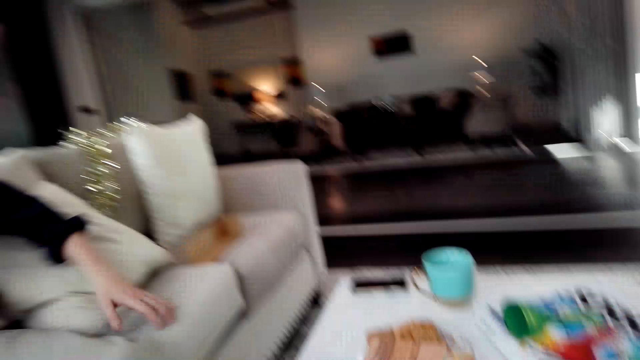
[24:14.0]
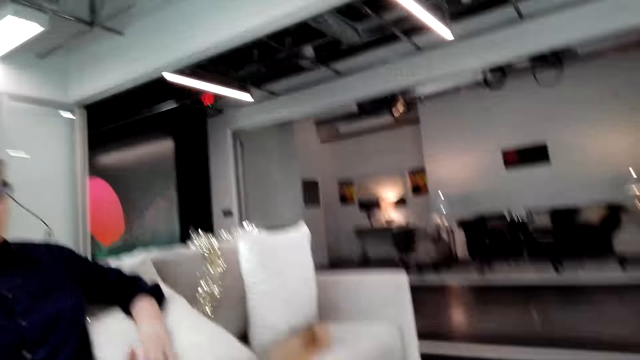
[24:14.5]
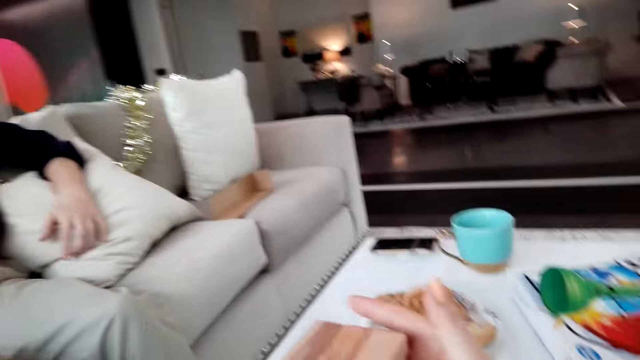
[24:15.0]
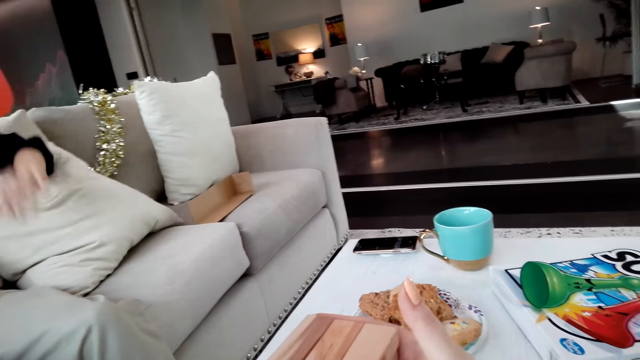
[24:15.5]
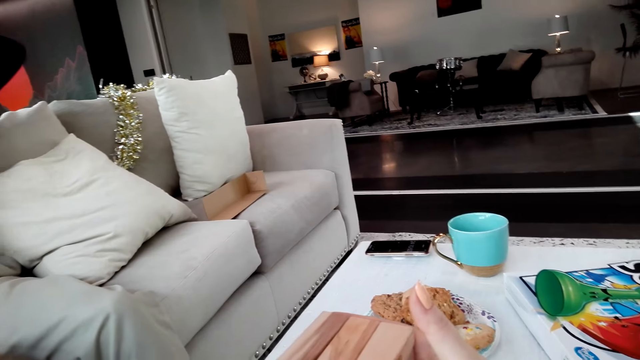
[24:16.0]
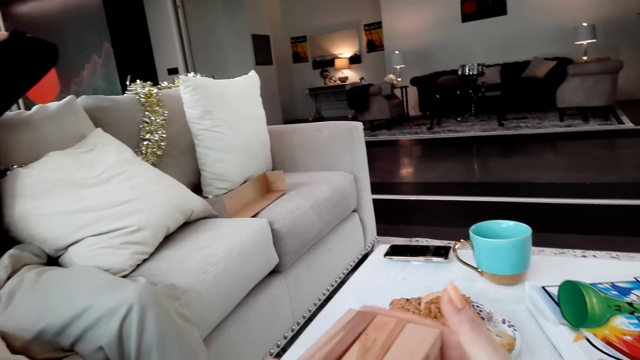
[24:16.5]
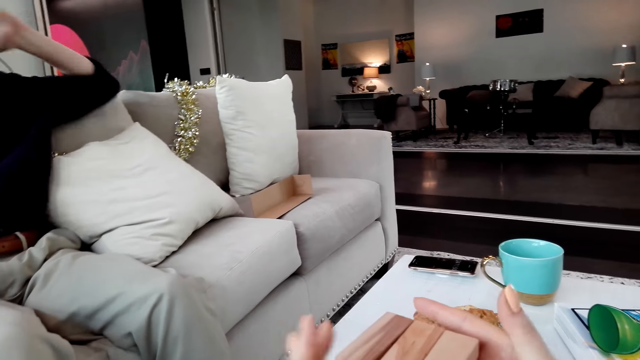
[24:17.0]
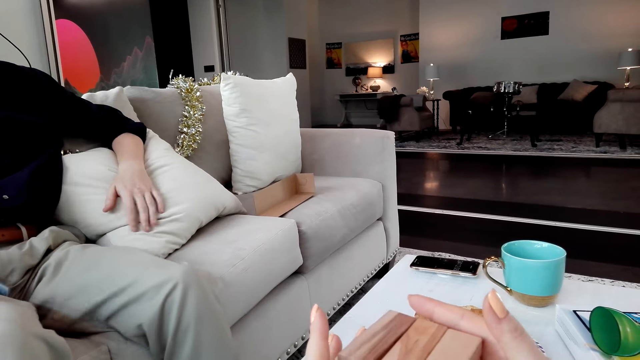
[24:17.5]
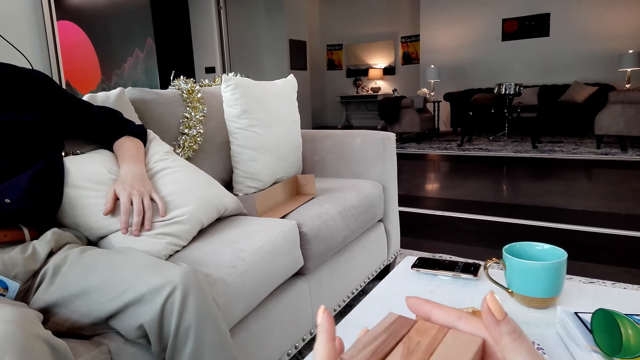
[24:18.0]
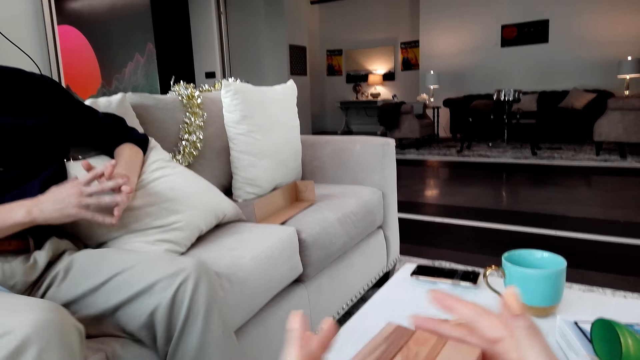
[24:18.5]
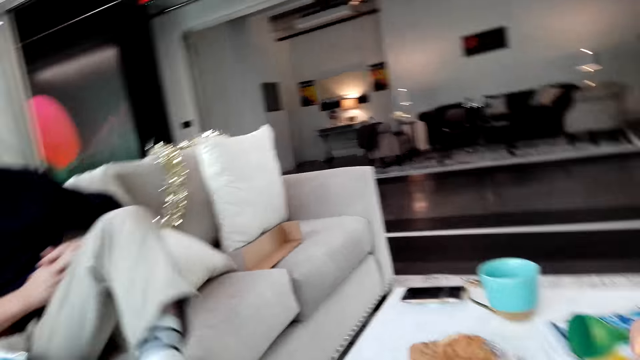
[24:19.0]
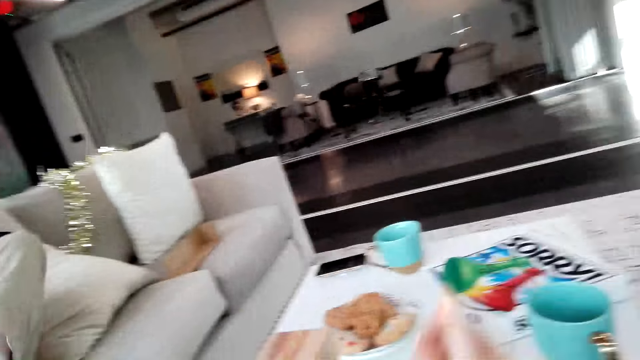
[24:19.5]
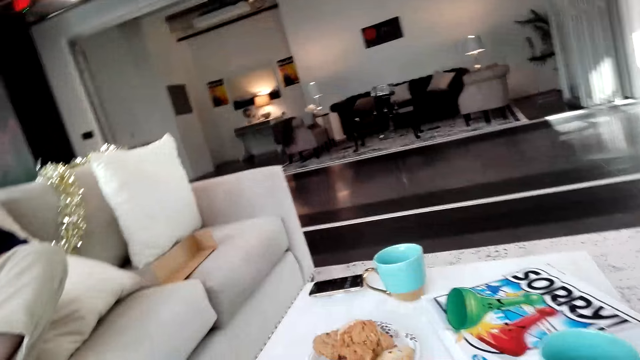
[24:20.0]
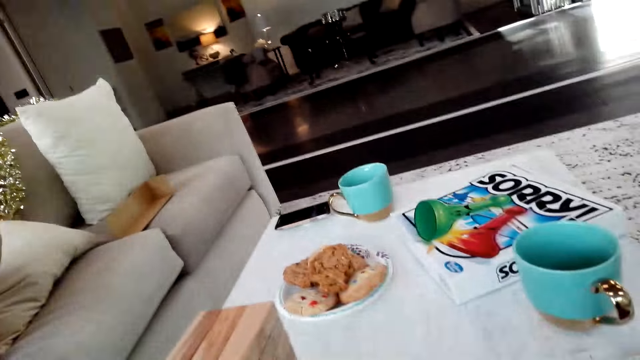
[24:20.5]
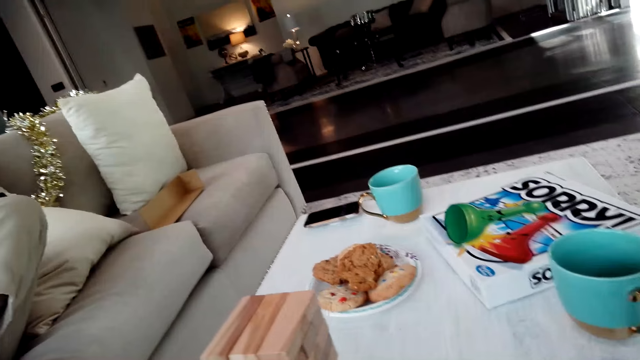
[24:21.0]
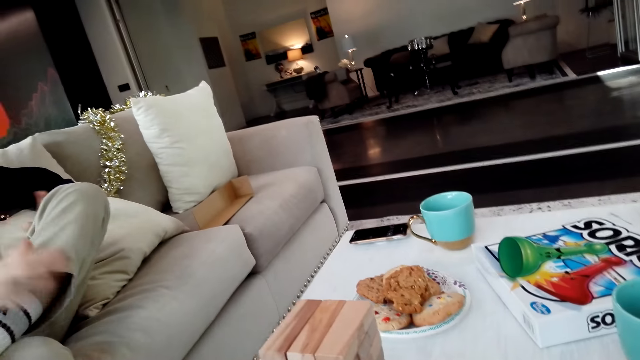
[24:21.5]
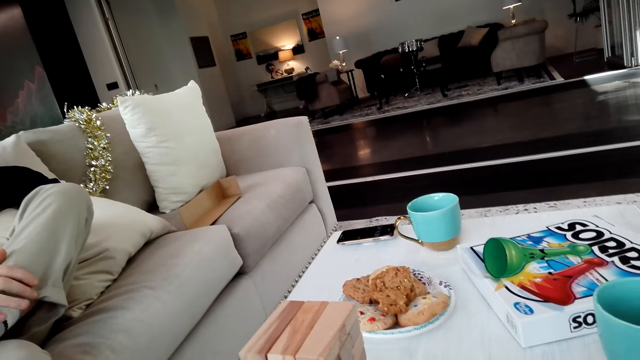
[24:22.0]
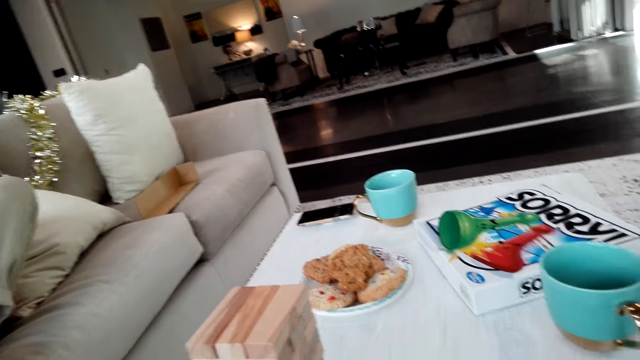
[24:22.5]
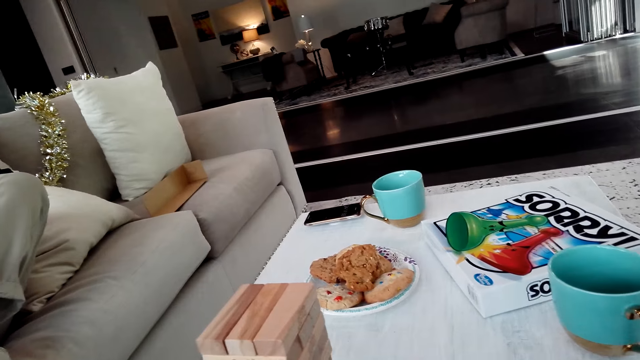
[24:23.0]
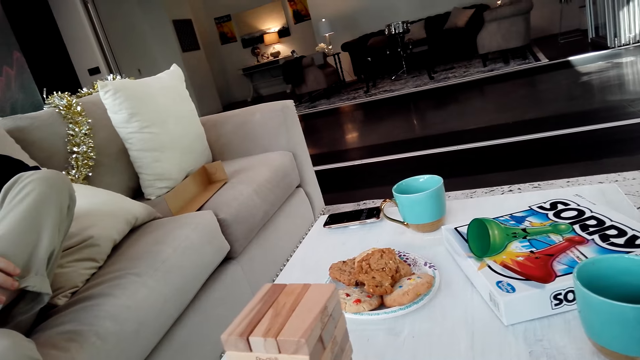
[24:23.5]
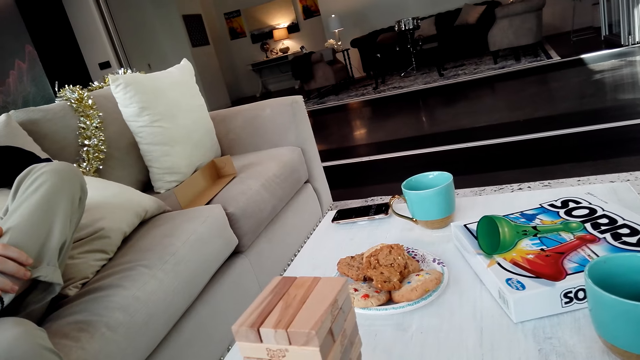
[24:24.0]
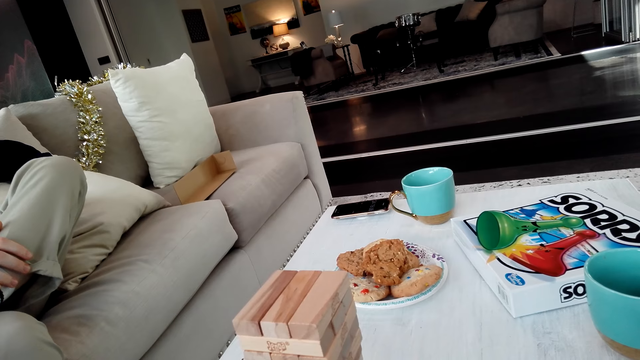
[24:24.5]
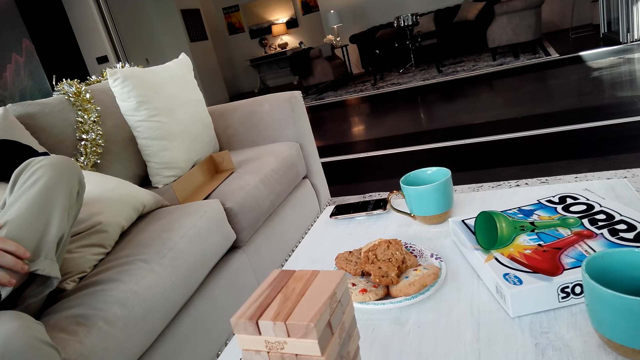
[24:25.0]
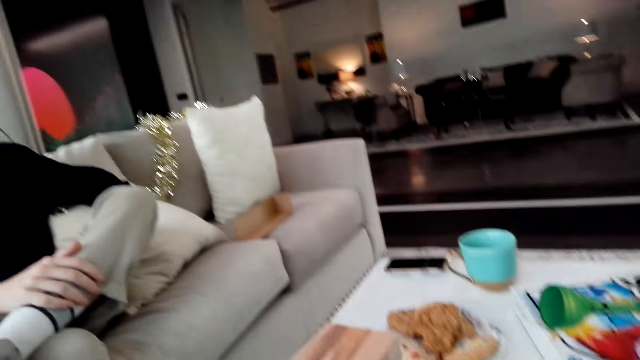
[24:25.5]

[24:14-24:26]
The camera wearer holds the Jenga tower. A man holds his left foot.

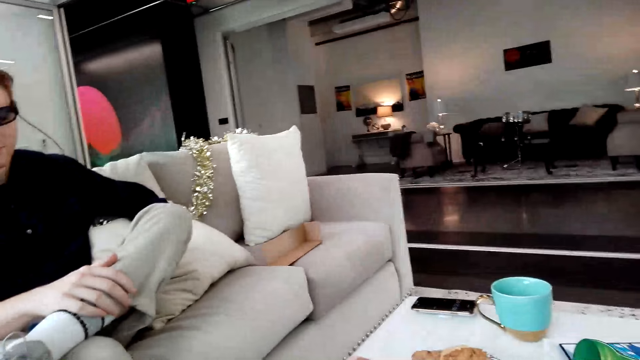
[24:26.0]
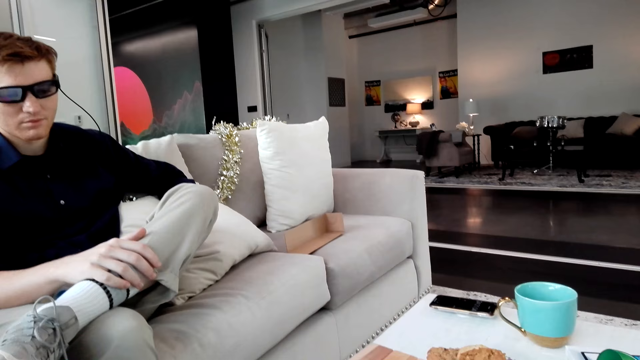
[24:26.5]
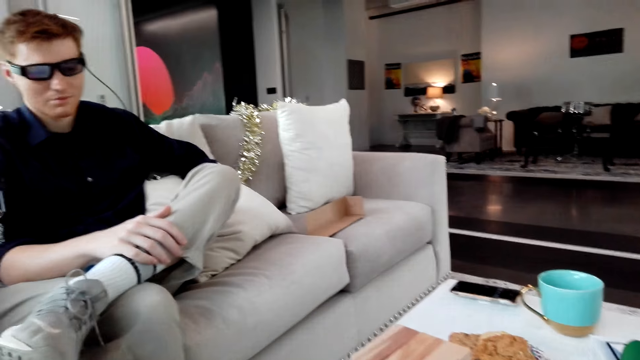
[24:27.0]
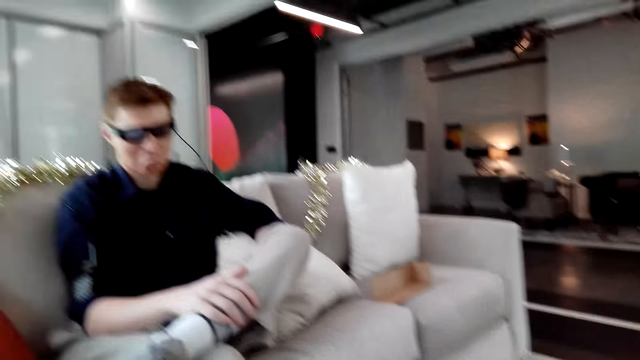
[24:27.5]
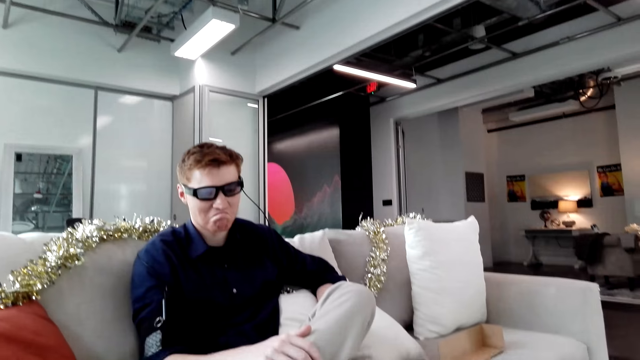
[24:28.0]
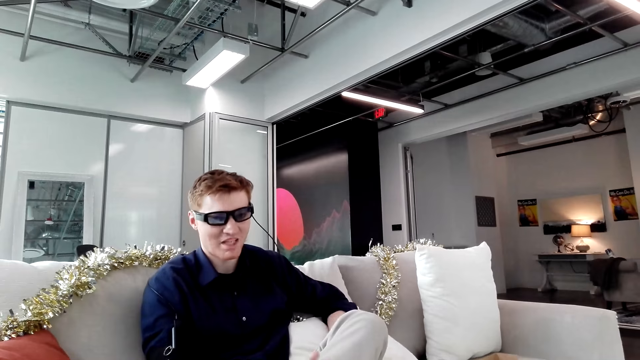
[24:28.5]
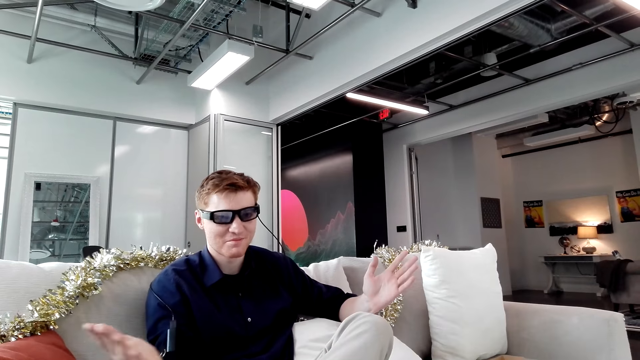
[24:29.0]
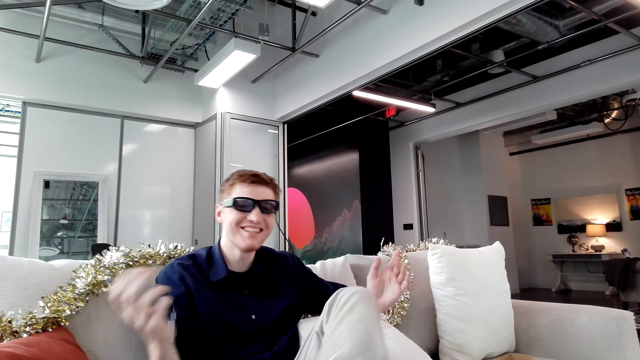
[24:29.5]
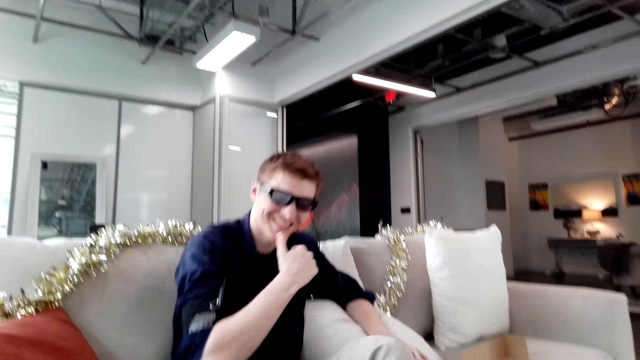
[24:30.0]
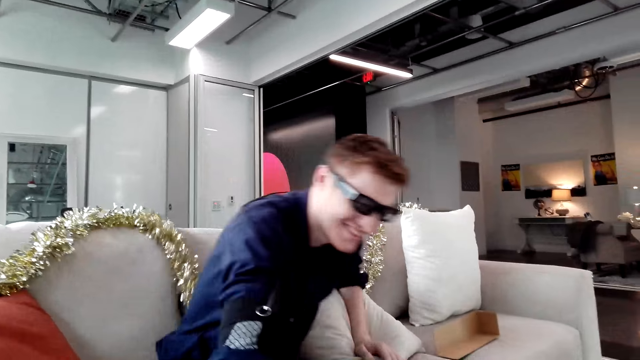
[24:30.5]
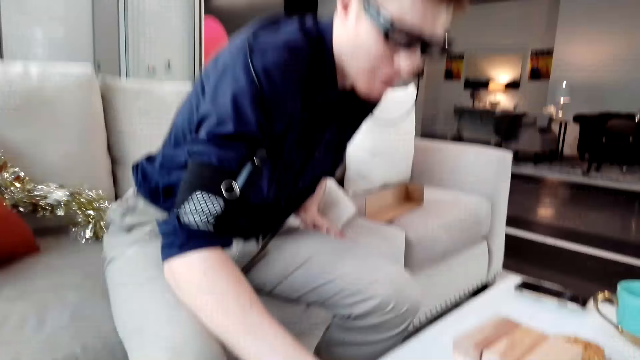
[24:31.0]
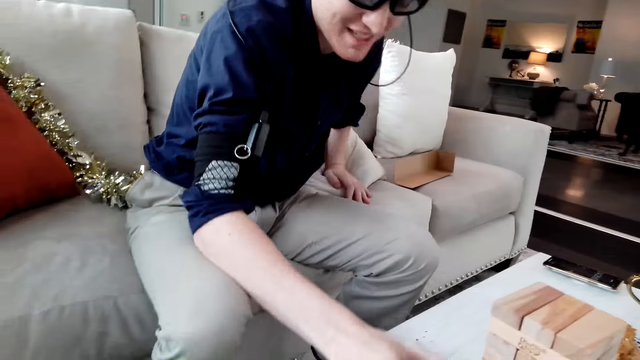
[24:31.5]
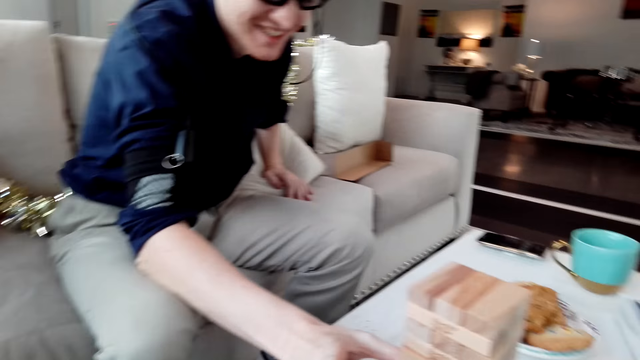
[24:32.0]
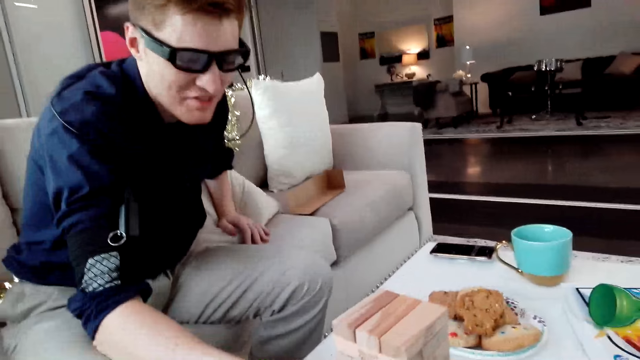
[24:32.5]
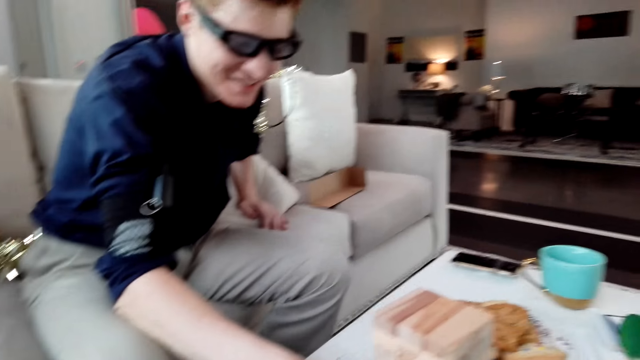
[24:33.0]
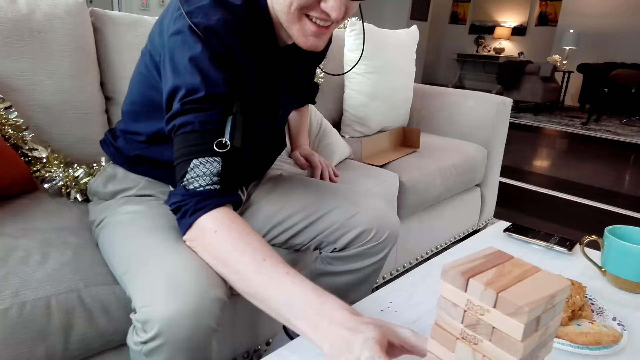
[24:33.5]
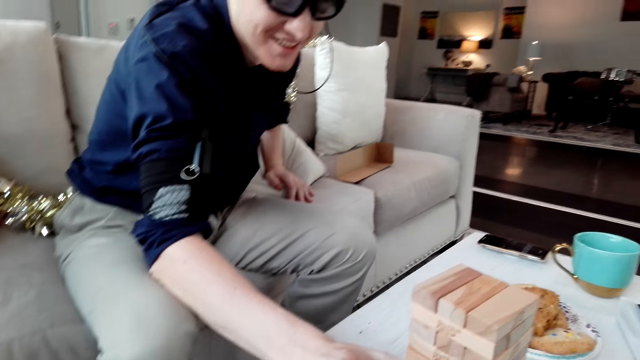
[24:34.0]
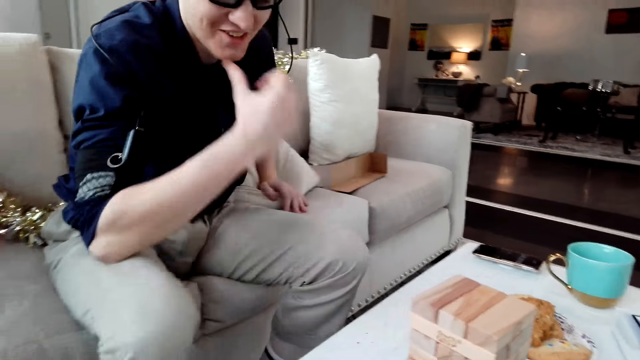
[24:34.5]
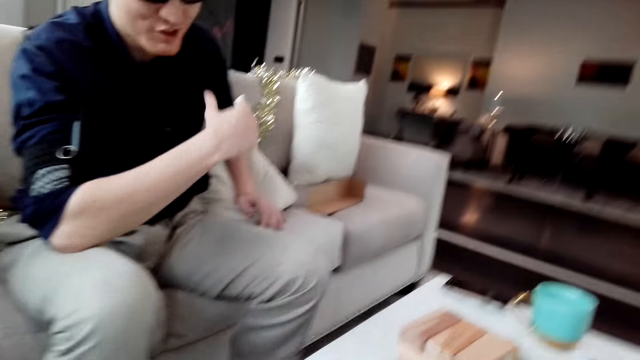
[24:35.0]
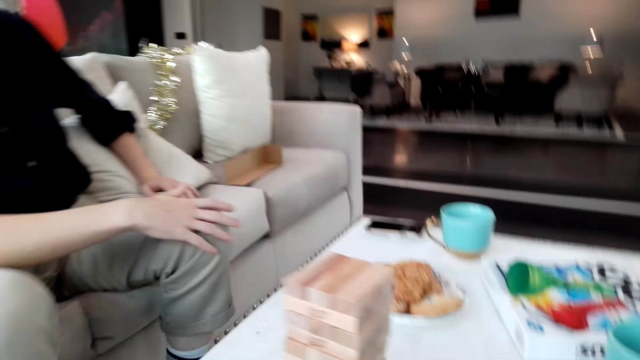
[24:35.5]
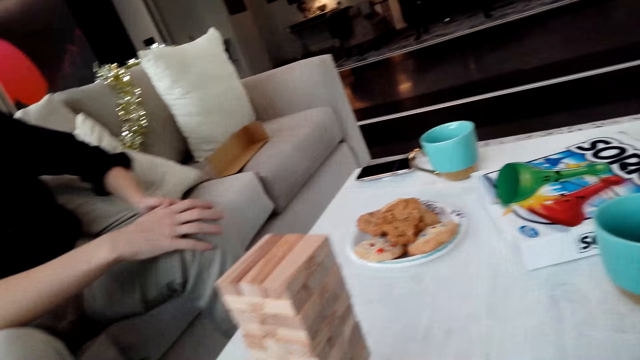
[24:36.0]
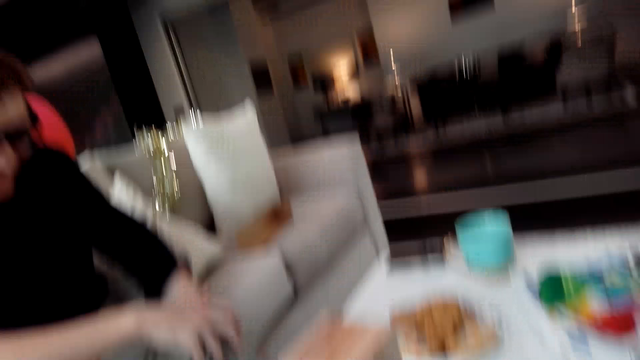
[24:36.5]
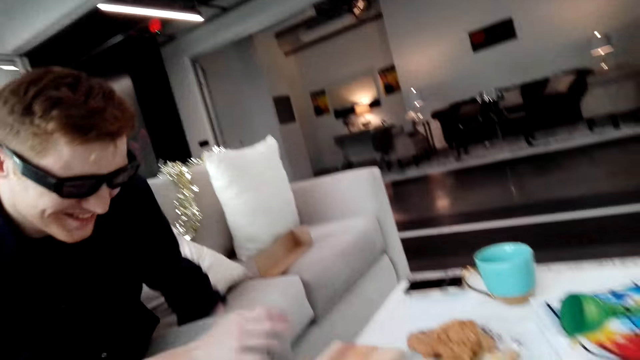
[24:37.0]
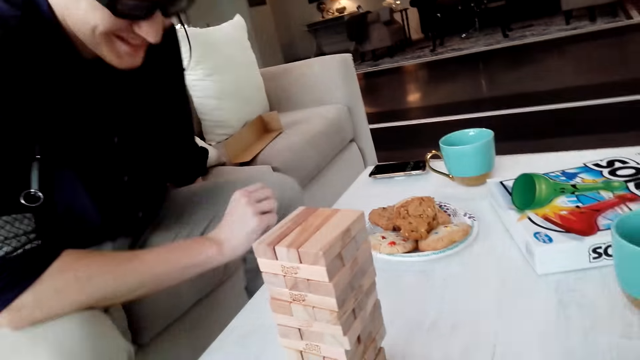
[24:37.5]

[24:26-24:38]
A man holds the Jenga tower block. The man removes the block.
